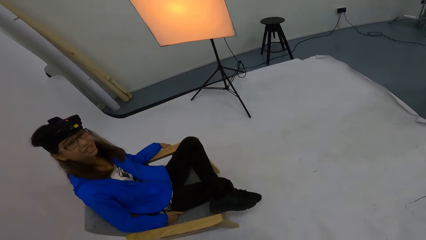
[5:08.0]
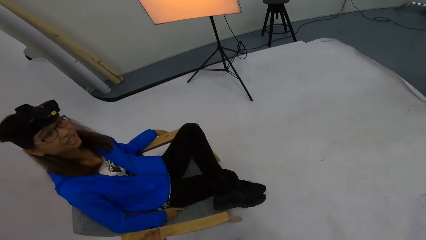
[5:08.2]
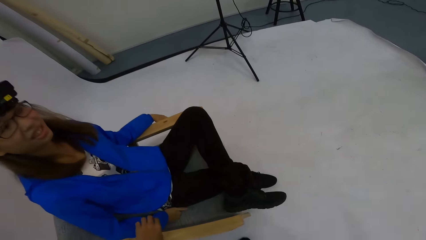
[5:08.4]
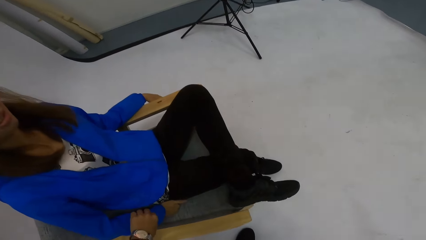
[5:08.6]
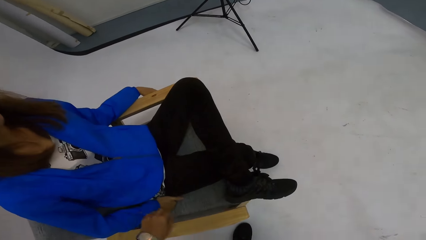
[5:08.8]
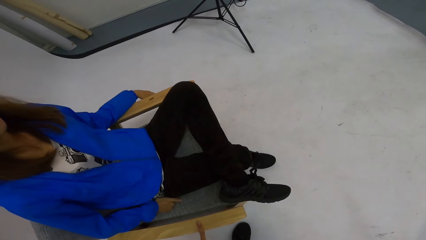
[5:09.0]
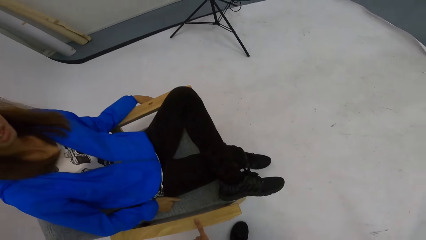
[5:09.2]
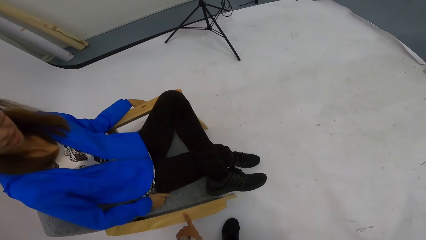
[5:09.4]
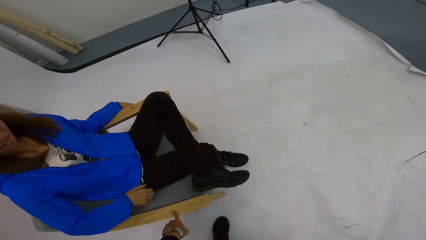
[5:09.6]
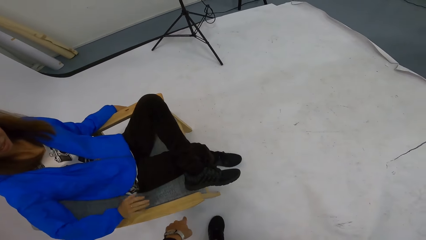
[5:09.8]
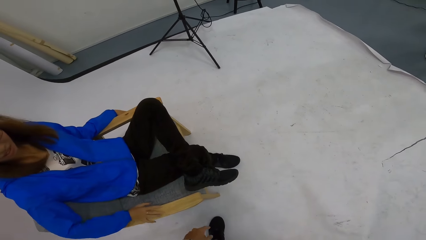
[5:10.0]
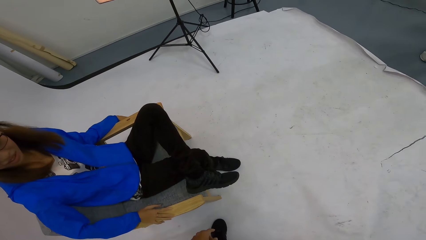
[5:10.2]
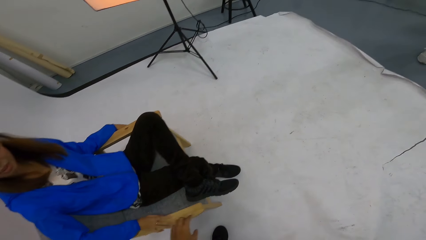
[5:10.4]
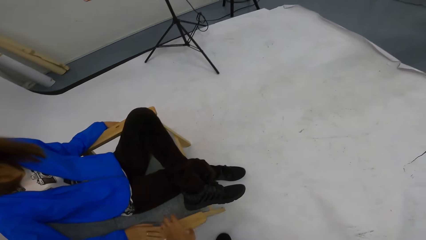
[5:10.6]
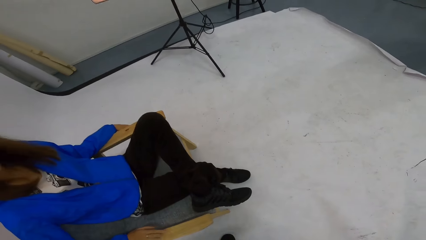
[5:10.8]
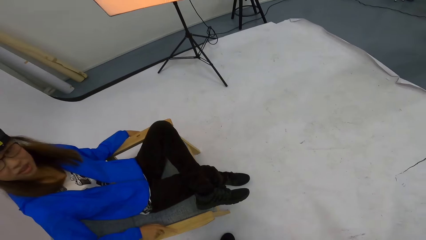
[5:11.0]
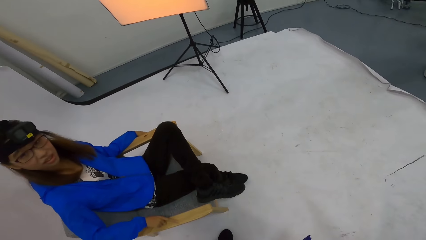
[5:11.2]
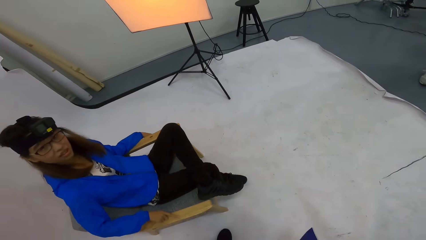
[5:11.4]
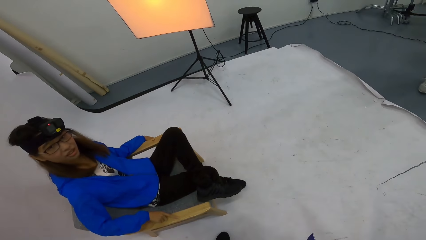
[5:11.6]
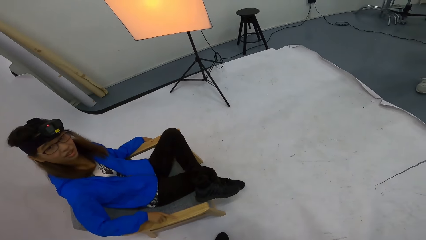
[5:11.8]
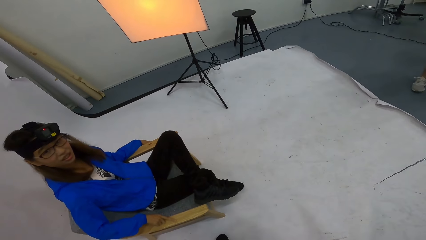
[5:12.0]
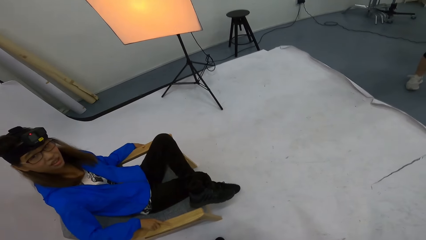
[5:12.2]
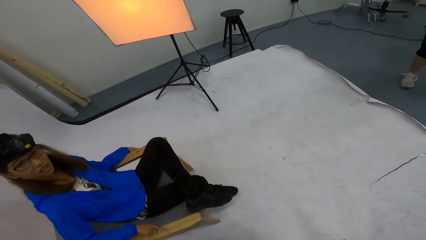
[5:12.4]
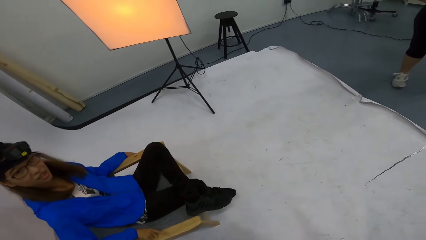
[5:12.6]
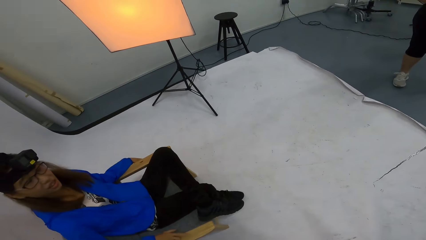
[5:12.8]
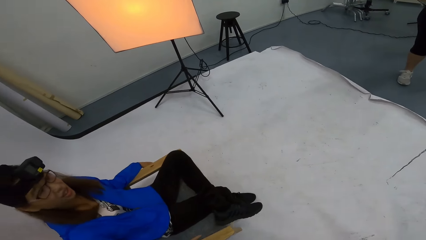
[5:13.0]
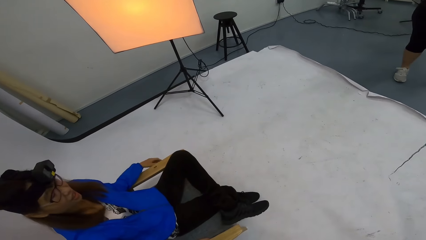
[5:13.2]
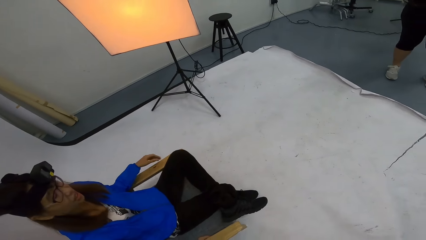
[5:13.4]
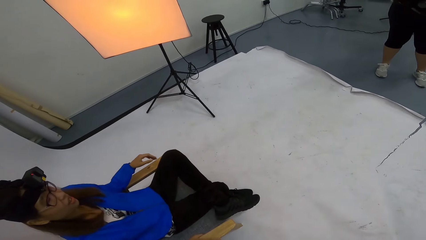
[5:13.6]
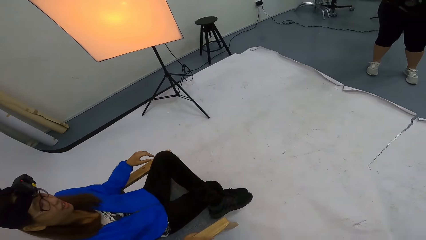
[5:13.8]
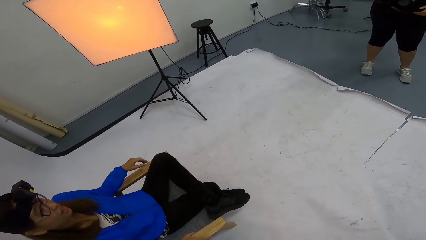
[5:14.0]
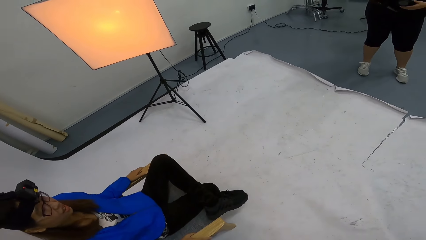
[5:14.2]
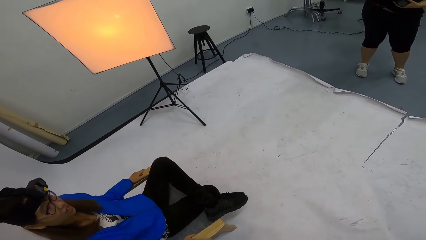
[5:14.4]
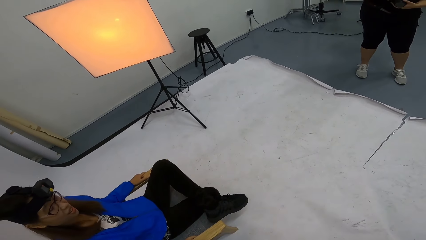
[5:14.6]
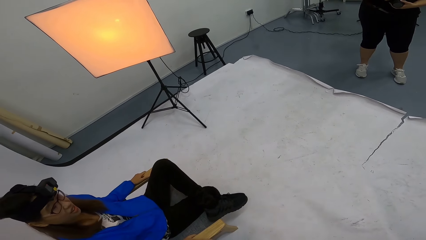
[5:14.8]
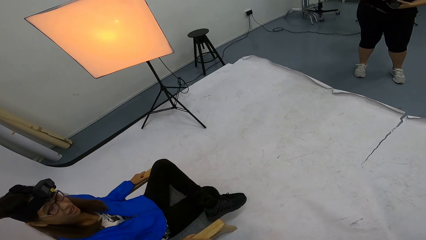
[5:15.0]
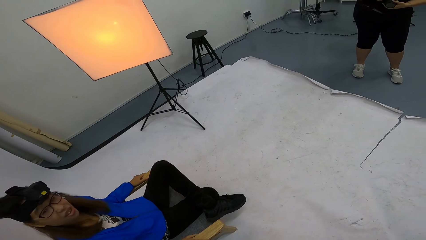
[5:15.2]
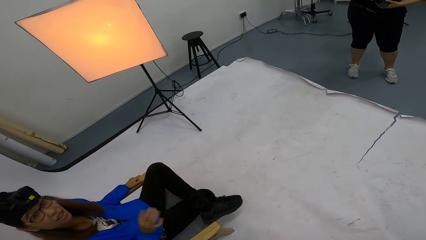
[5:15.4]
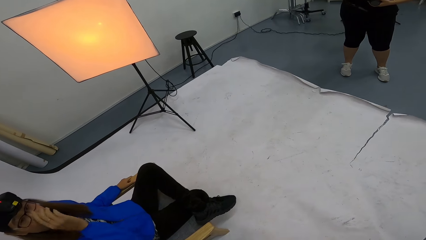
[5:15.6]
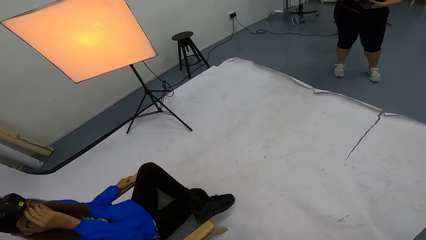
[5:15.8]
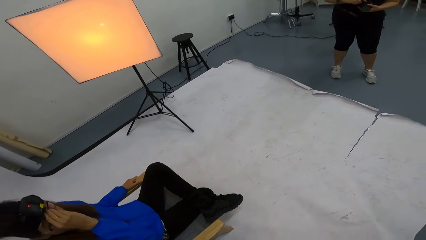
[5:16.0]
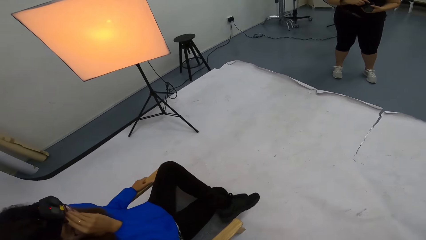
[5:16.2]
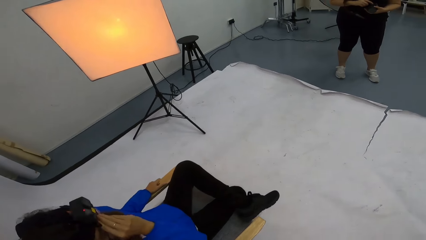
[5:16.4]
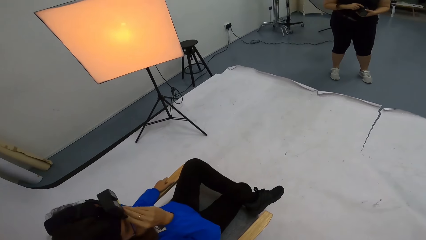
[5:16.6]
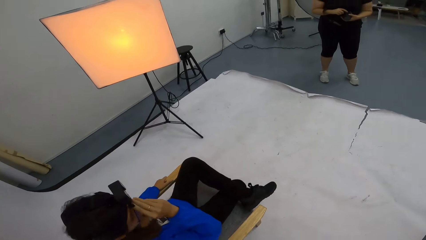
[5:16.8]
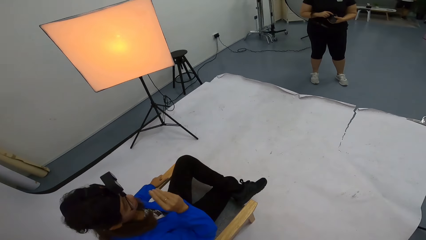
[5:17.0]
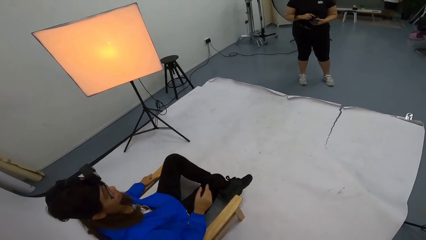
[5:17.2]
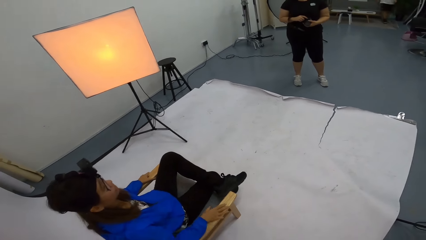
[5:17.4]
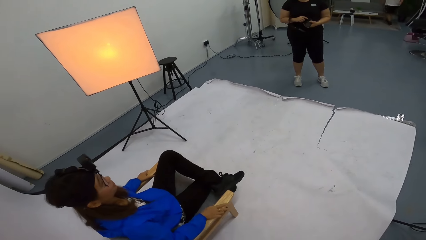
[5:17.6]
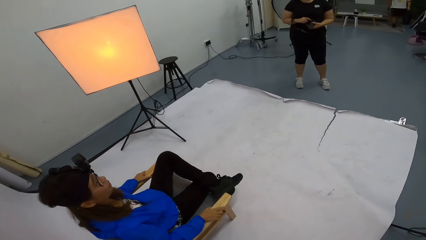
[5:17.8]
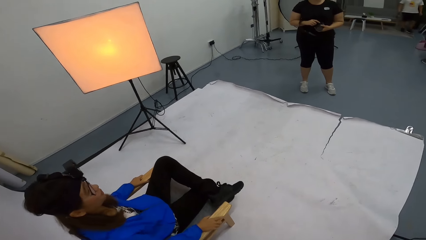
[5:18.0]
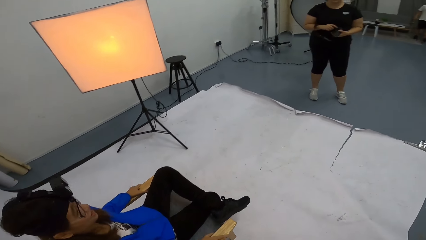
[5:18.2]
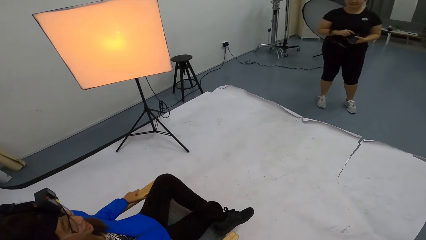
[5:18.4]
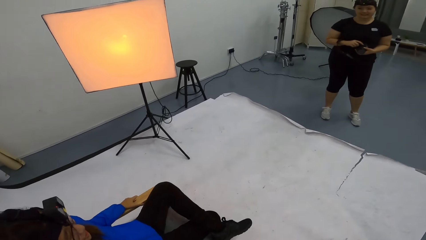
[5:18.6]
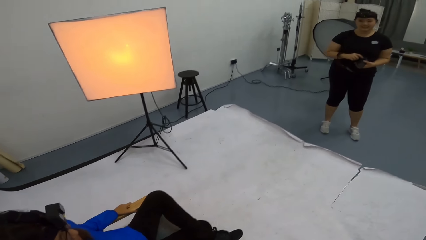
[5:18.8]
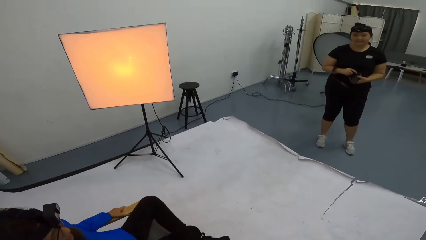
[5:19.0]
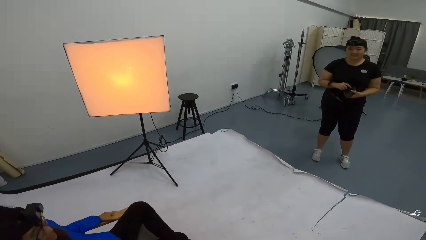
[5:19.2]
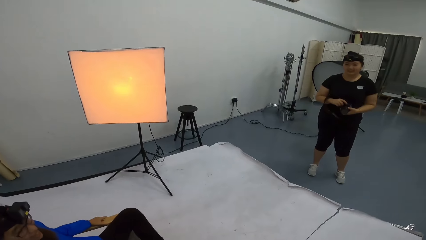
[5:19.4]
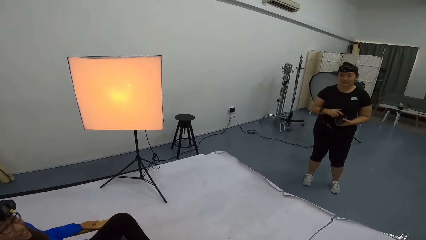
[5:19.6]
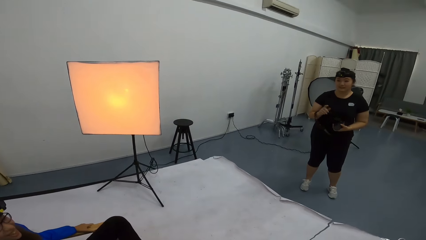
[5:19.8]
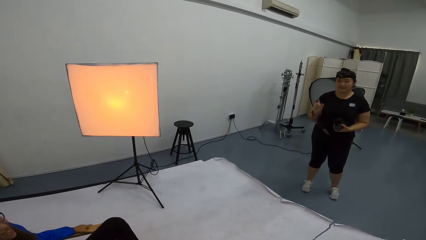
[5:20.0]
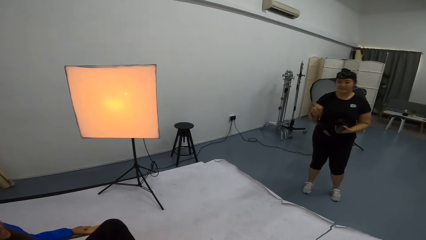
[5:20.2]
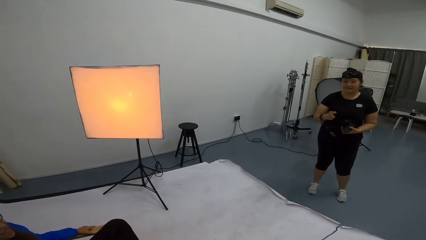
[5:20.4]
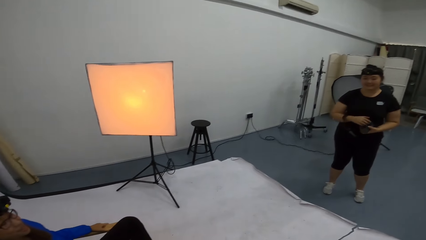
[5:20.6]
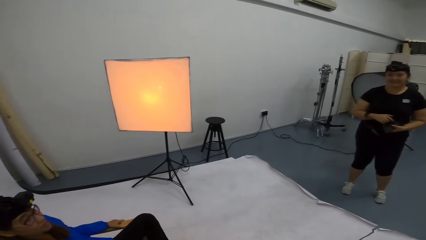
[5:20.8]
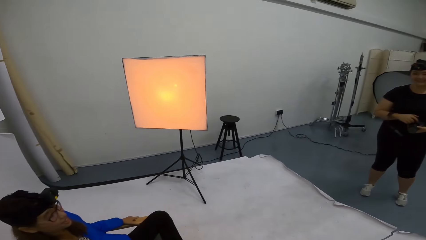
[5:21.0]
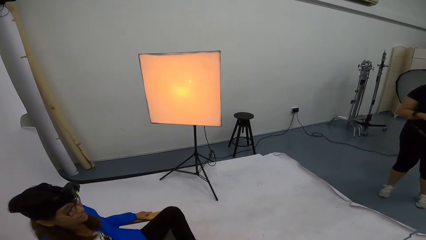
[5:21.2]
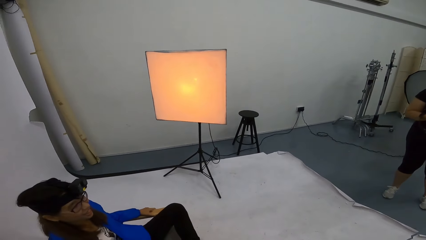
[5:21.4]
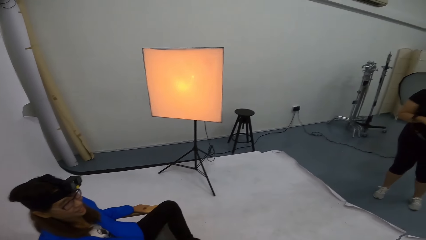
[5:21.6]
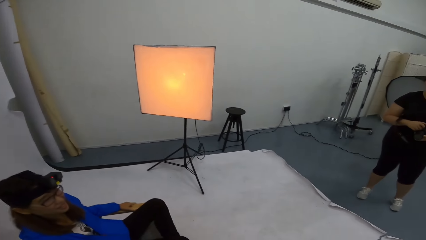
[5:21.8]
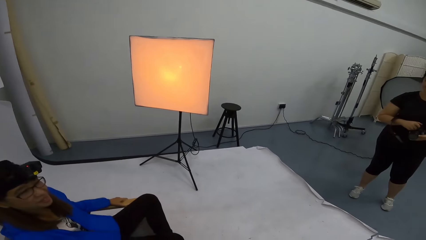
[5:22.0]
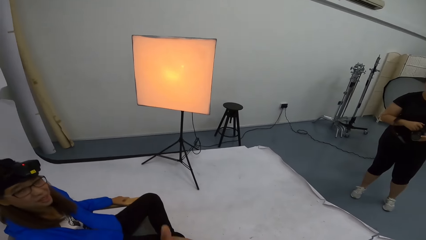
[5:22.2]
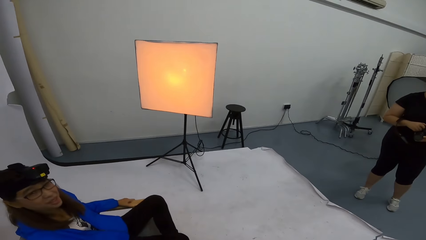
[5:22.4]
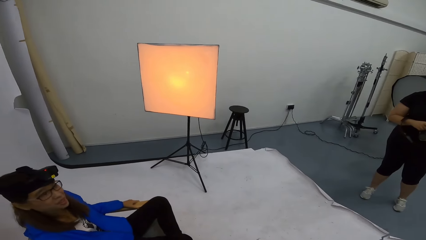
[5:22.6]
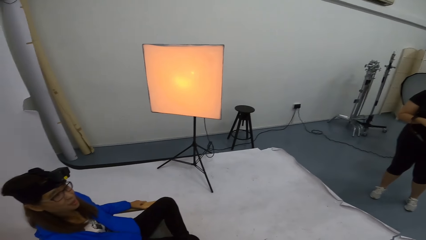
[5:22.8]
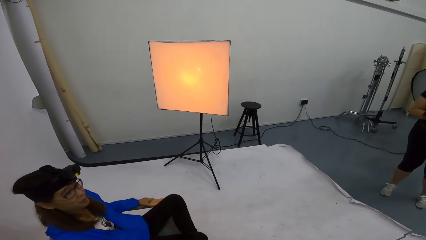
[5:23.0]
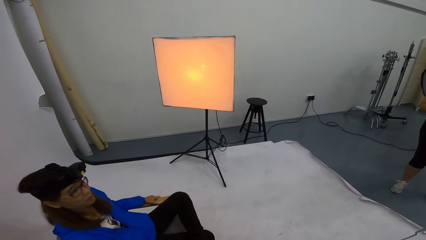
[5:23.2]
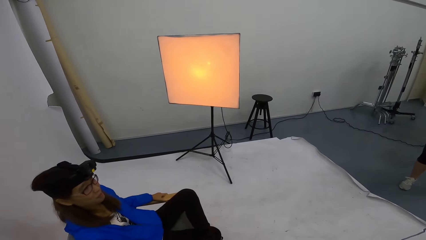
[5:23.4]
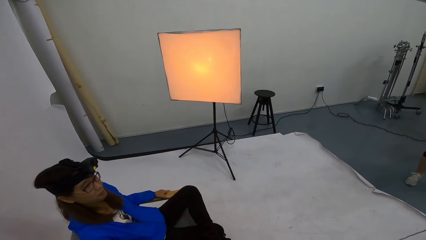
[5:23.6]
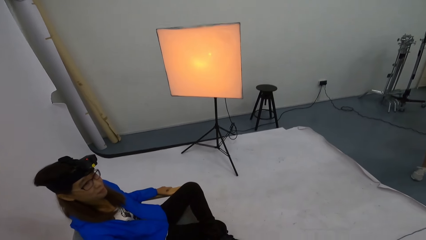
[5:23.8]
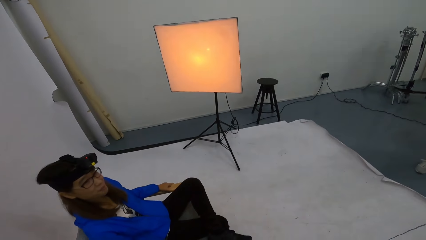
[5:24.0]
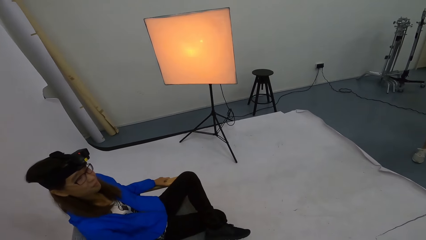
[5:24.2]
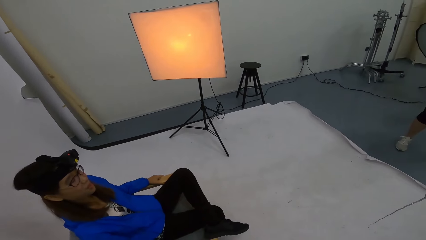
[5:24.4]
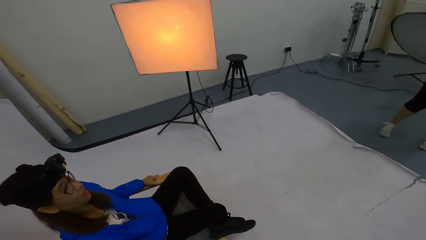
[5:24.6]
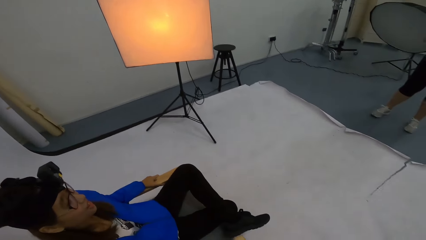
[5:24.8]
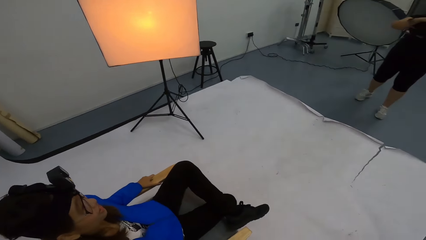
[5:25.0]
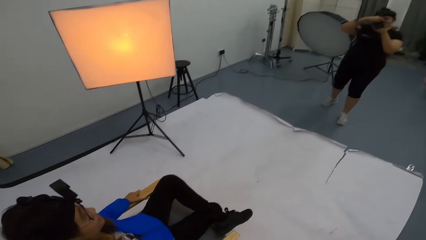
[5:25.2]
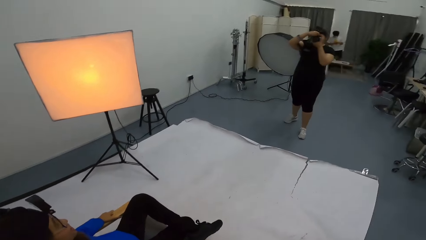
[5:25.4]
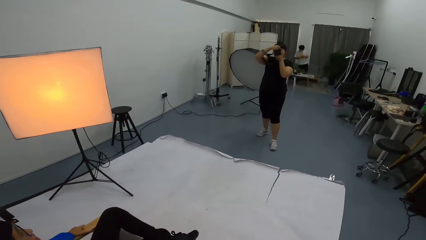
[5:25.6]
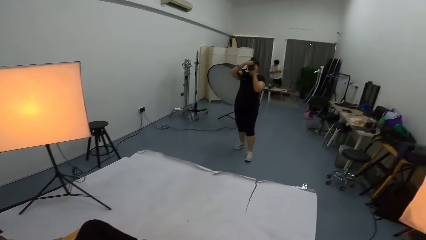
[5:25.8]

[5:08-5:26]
A woman sits on a chair and speaks to the camera wearer. The camera wearer speaks to the woman. They speak to the woman again. Another woman speaks to the first woman. The camera wearer speaks to the first woman.
